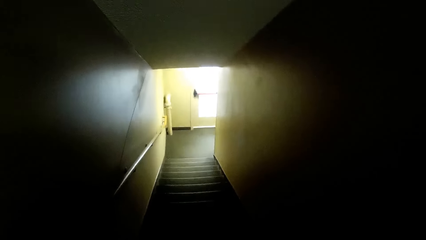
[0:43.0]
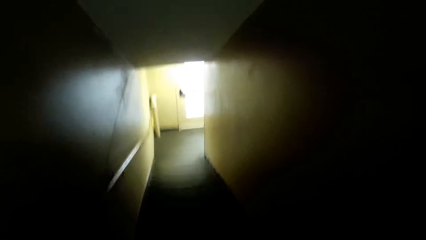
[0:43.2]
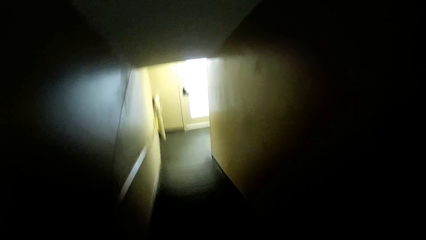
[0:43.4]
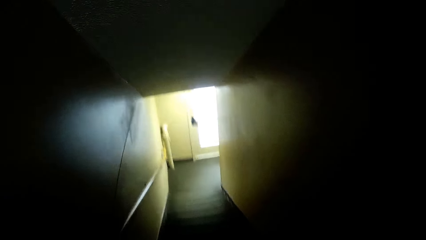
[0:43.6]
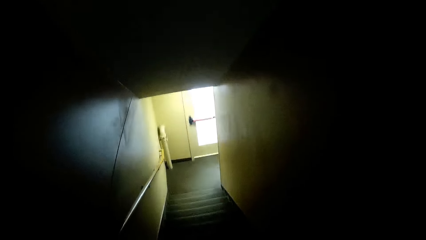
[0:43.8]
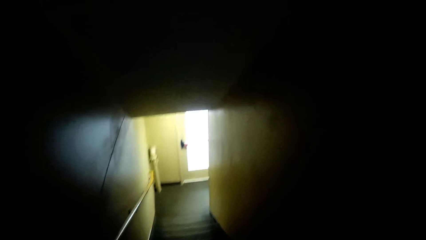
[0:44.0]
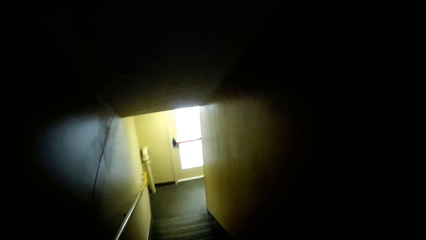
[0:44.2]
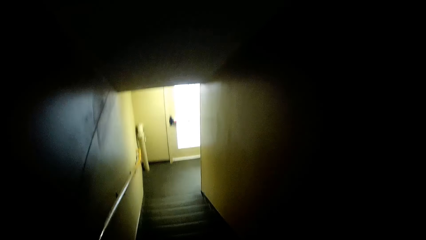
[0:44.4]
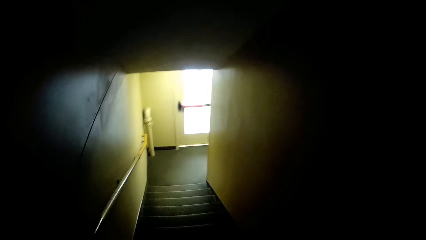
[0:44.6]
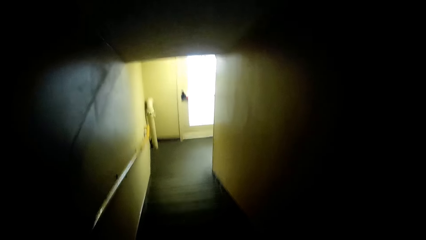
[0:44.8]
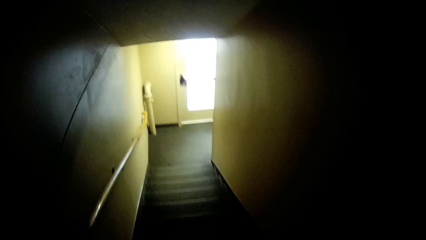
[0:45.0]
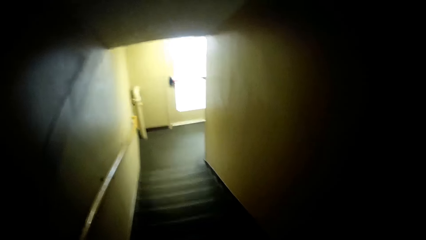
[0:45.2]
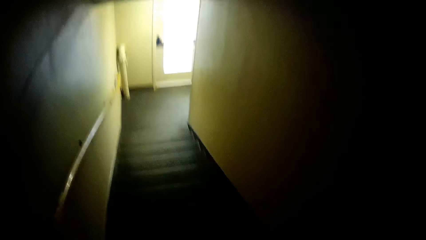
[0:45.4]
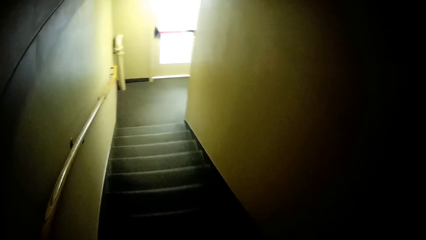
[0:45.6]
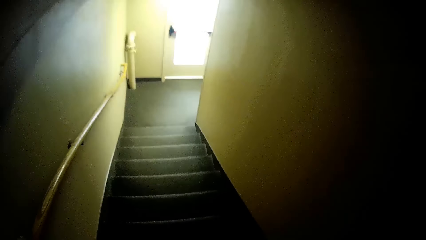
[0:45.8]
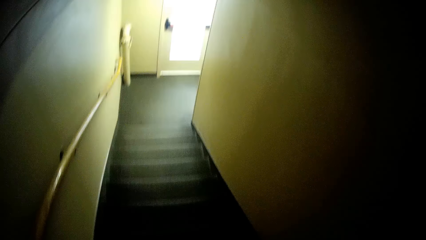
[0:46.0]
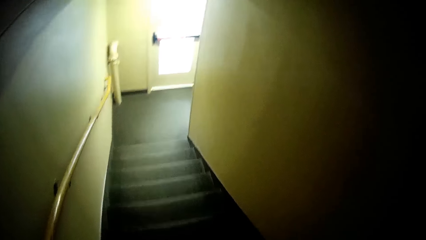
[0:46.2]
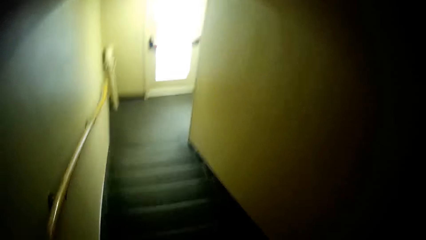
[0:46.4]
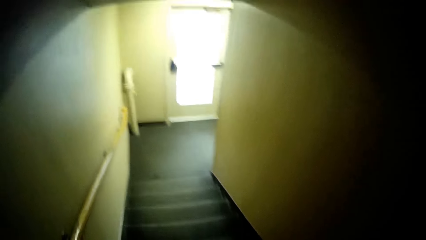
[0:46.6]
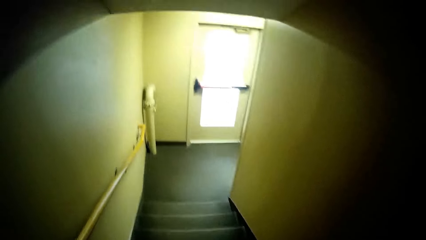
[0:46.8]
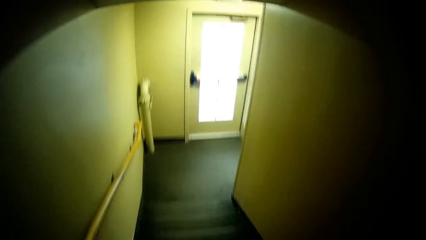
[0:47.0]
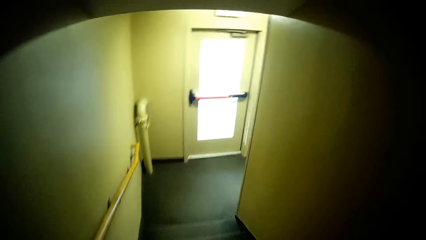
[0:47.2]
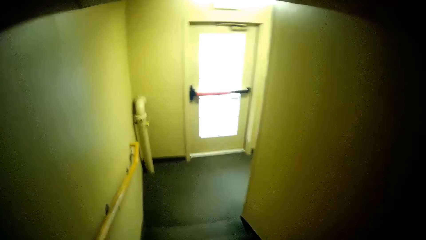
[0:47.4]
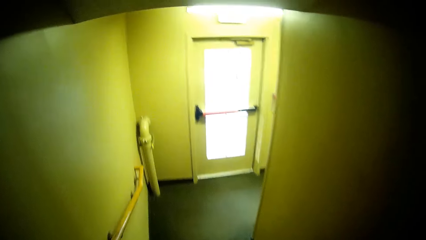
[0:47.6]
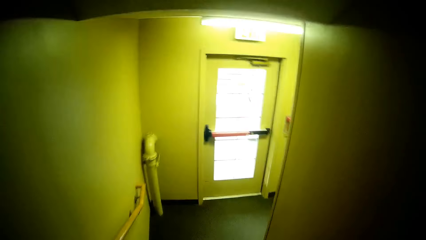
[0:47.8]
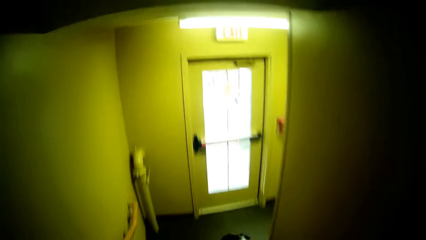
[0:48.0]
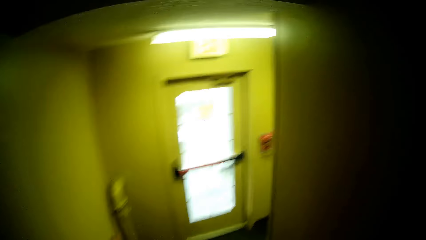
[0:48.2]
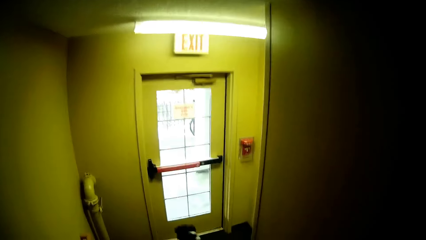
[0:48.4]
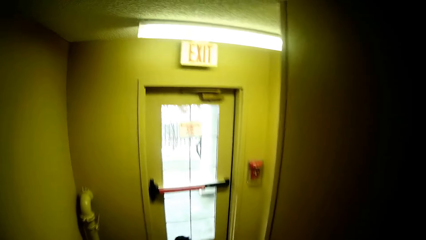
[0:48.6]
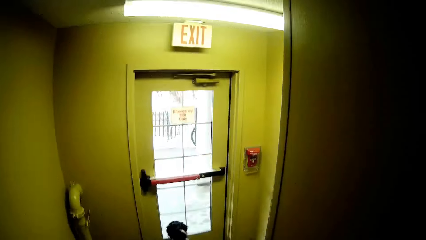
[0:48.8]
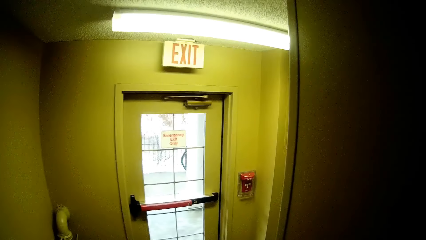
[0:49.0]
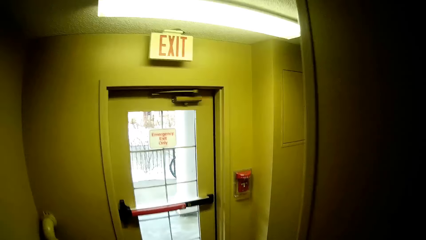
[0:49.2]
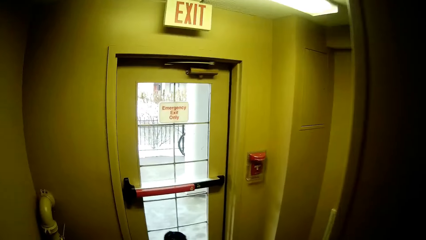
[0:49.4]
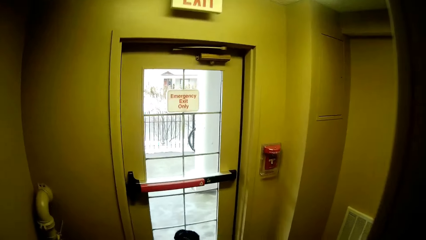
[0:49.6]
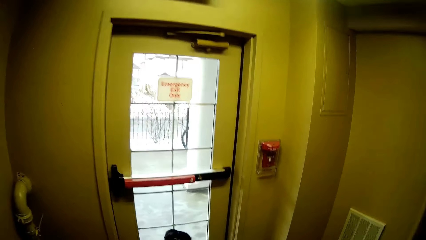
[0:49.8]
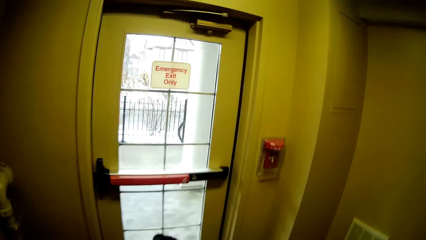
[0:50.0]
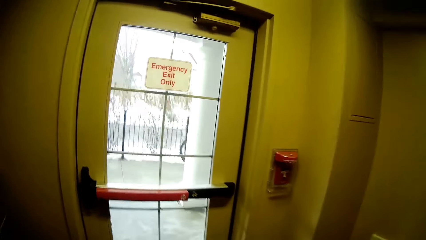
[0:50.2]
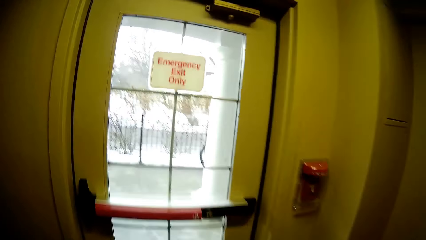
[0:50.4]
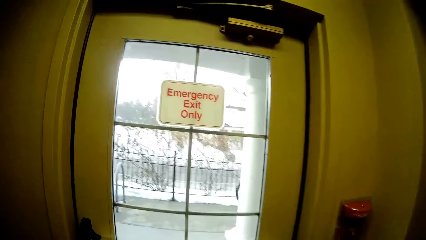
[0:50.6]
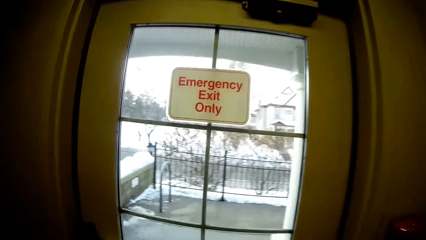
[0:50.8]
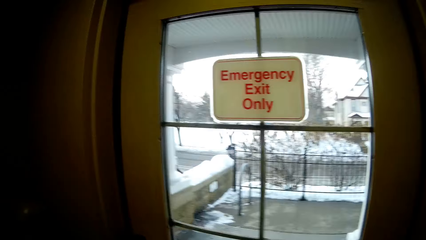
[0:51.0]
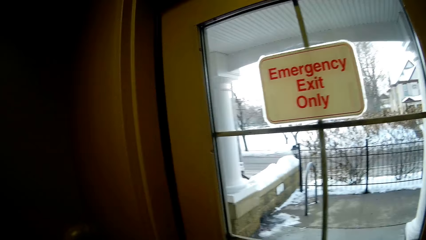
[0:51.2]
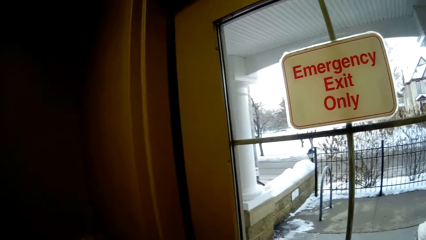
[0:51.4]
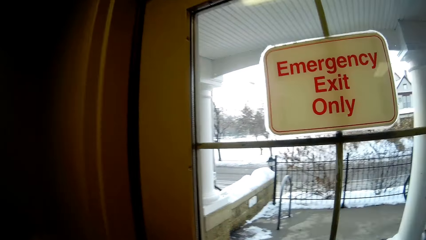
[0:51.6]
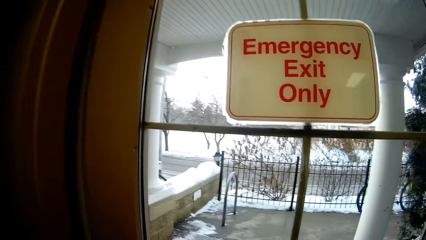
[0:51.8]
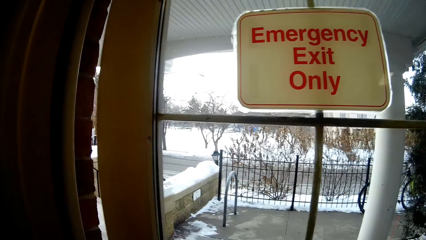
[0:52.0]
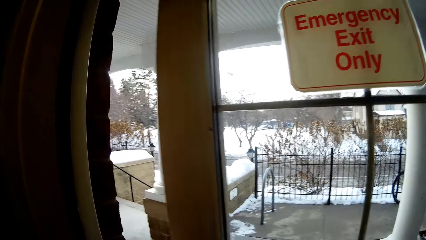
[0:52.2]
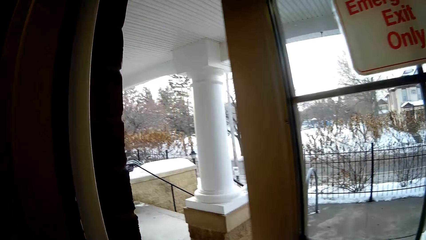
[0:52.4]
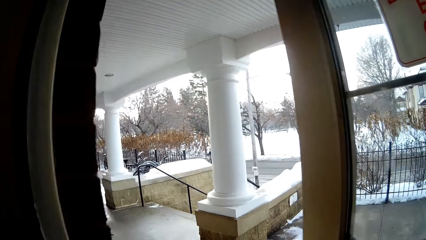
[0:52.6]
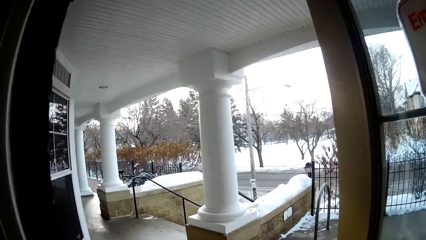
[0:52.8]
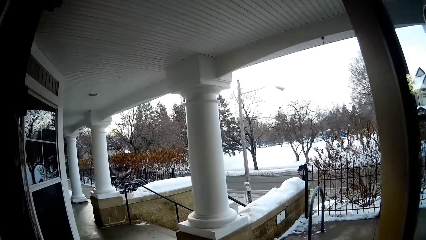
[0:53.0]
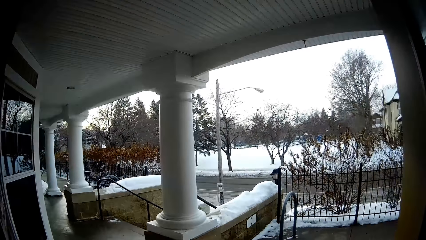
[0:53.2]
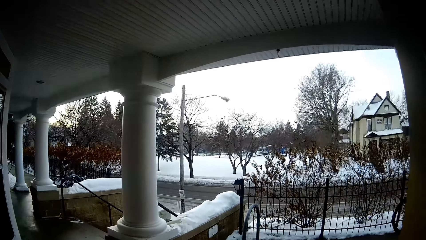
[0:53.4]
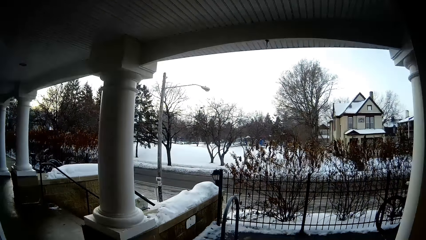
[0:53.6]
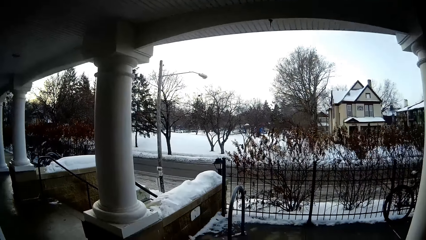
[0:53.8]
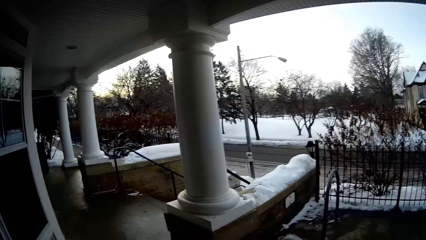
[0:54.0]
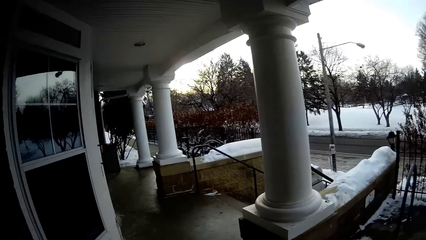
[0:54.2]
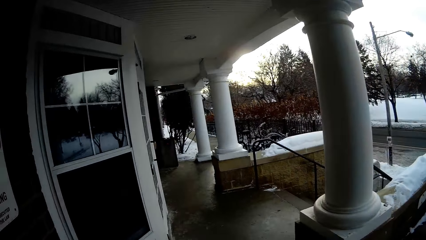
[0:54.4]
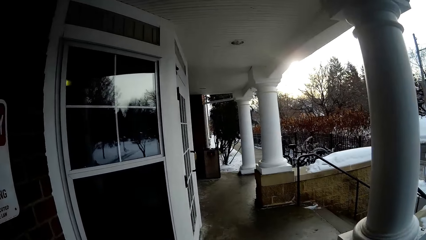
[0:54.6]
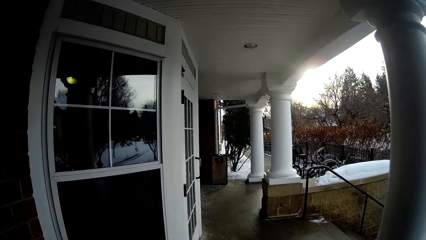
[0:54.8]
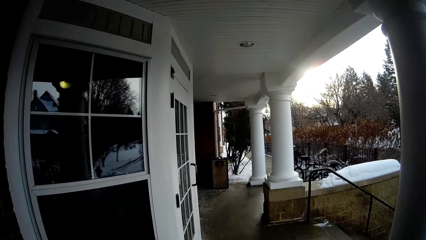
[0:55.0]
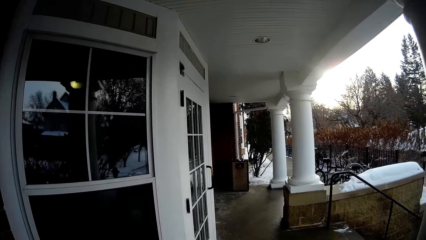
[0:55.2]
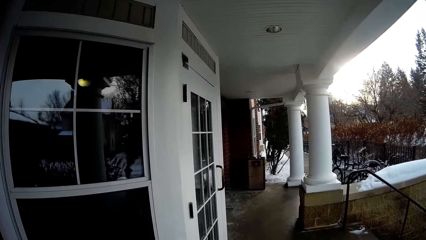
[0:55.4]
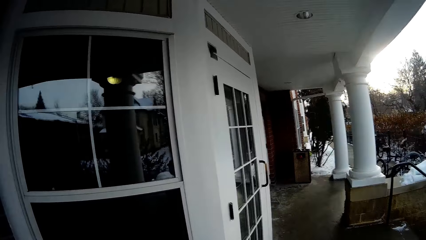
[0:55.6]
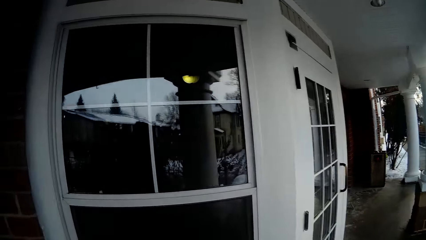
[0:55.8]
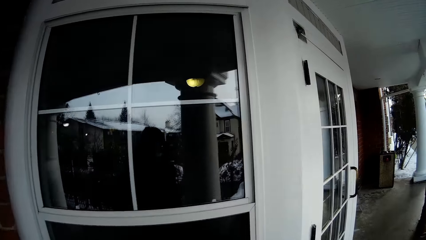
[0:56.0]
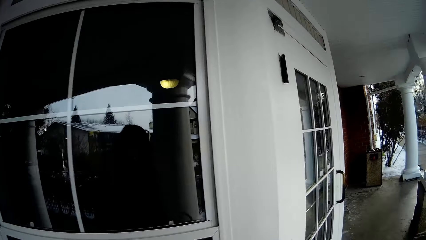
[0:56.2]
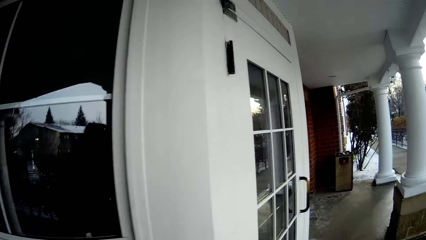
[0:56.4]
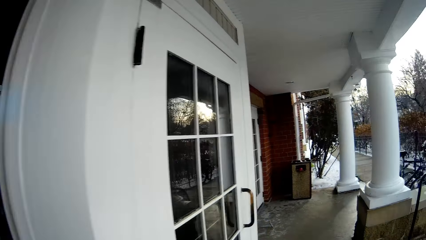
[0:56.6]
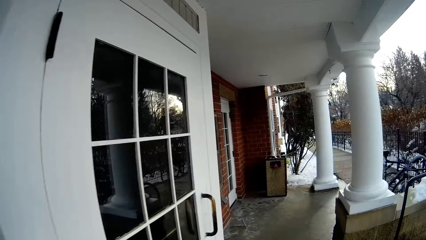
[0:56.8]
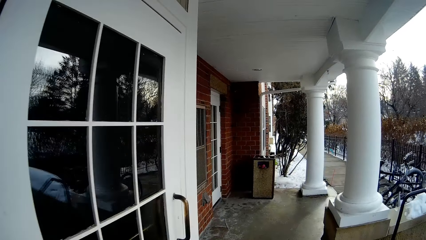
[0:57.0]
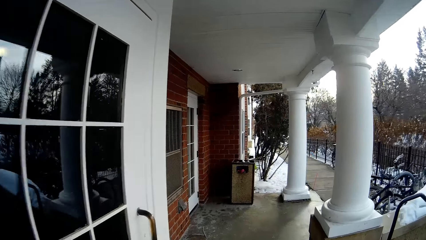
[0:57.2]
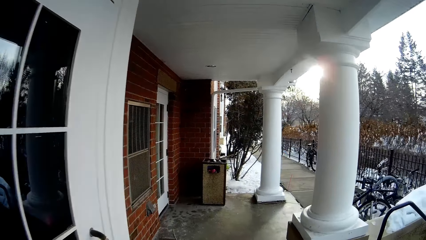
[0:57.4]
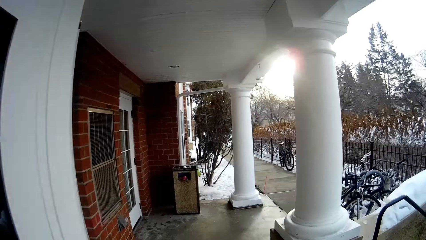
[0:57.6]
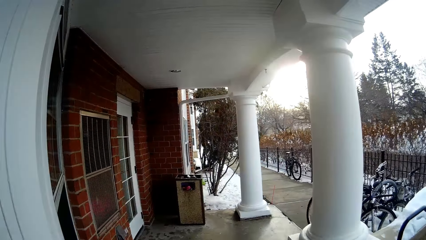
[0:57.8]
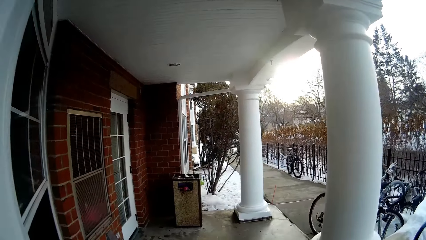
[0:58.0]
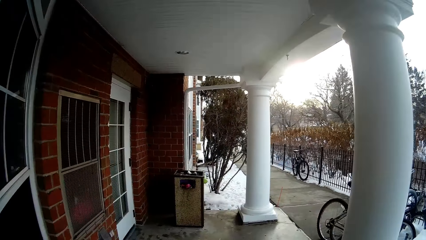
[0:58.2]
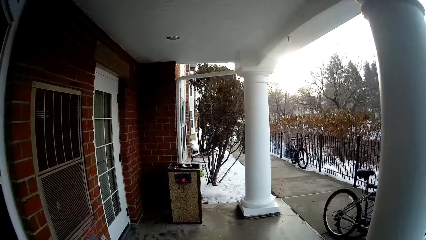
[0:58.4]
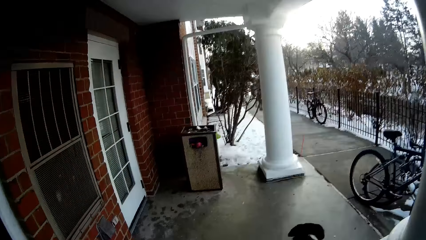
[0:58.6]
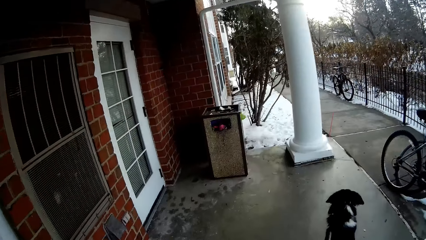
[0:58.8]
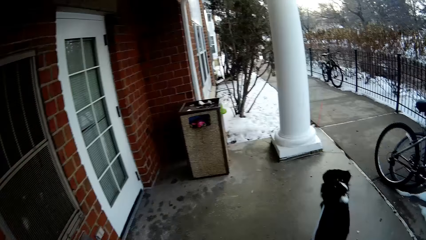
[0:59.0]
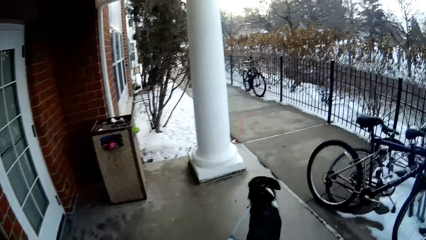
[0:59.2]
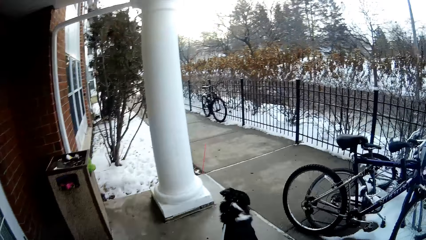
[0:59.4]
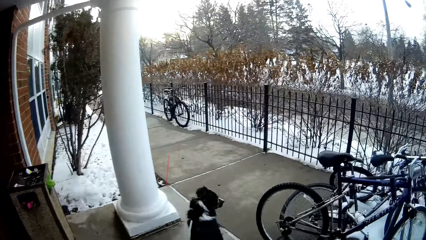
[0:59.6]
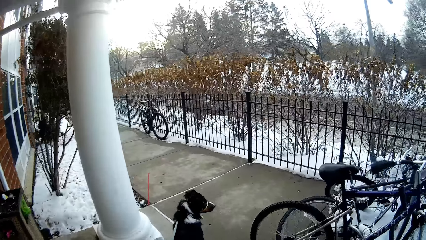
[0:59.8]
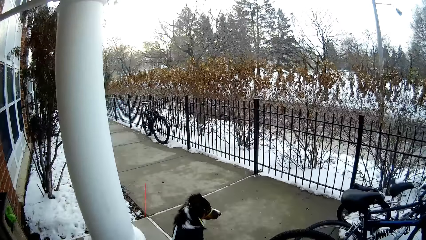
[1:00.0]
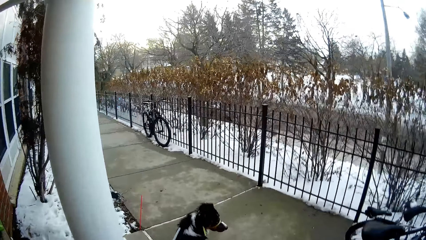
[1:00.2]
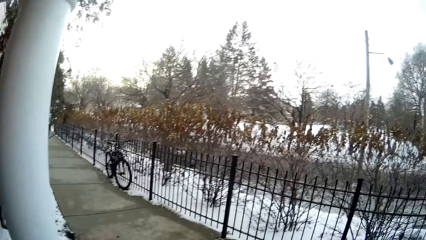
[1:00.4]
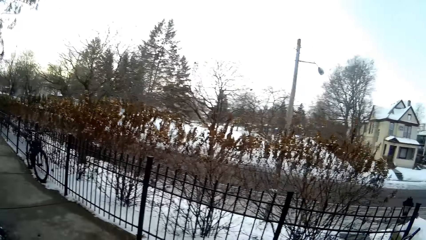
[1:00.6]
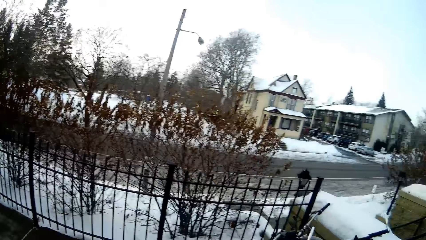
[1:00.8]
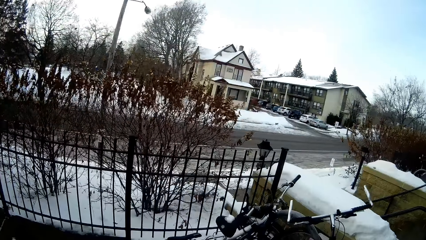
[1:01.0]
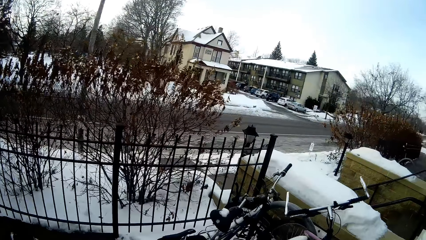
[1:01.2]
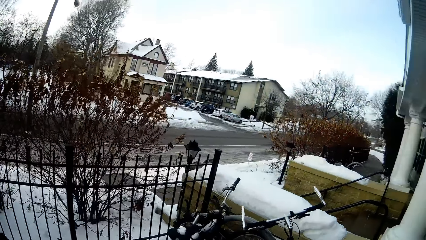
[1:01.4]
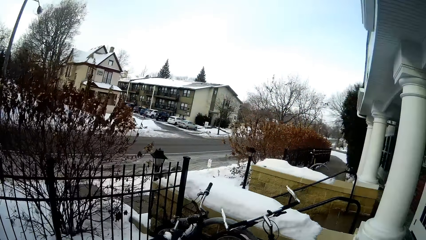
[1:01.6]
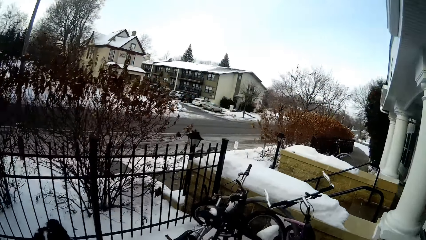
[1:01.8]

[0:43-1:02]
The camera wearer opens the door. They walk out of the house. They walk on the corridor.
